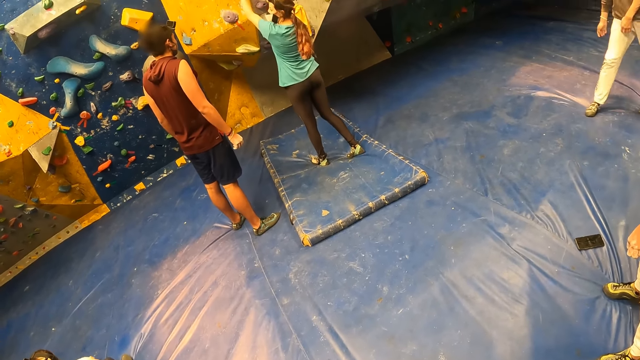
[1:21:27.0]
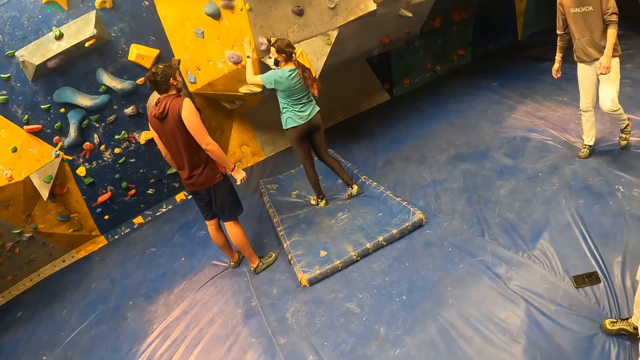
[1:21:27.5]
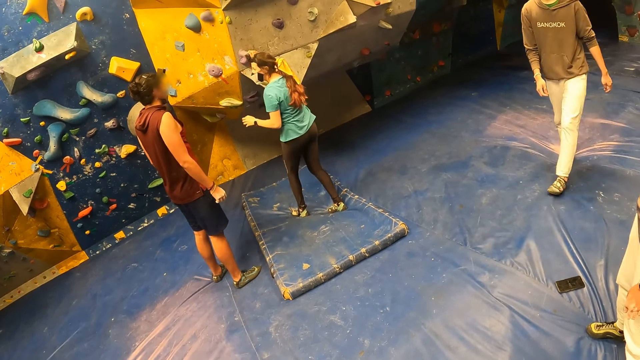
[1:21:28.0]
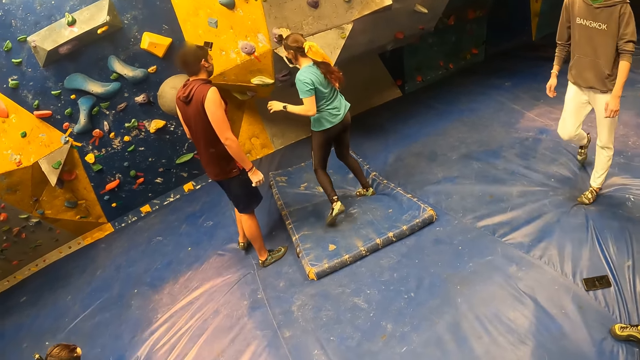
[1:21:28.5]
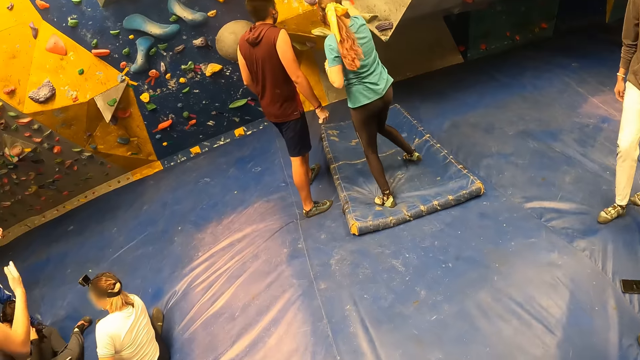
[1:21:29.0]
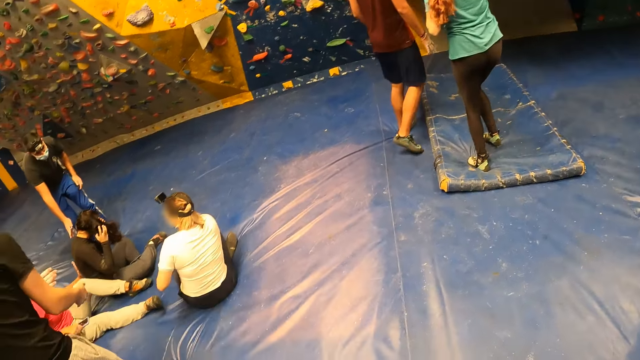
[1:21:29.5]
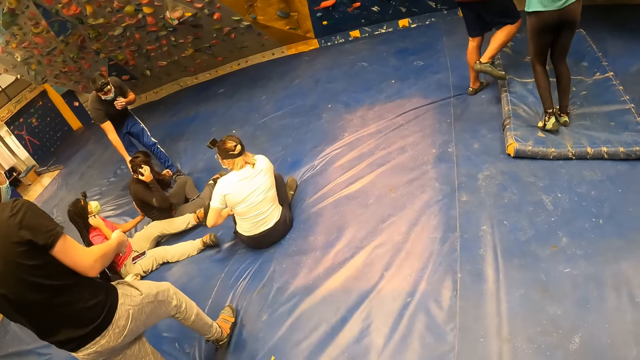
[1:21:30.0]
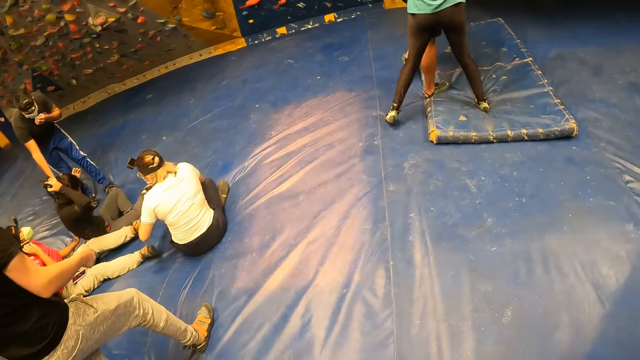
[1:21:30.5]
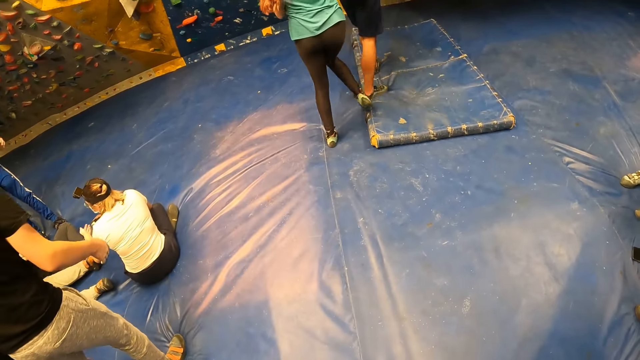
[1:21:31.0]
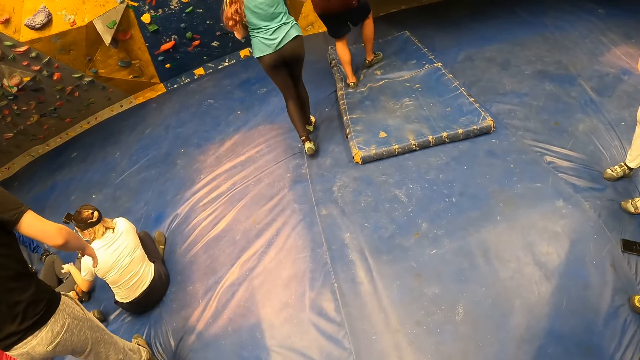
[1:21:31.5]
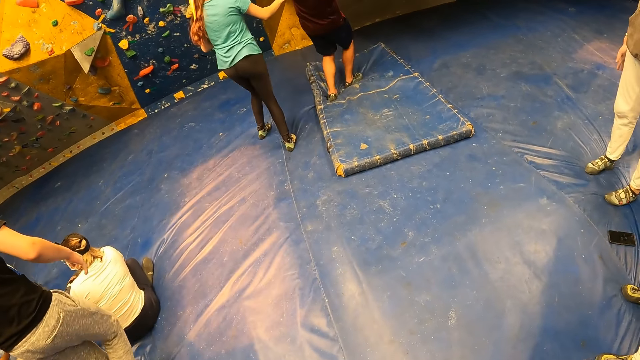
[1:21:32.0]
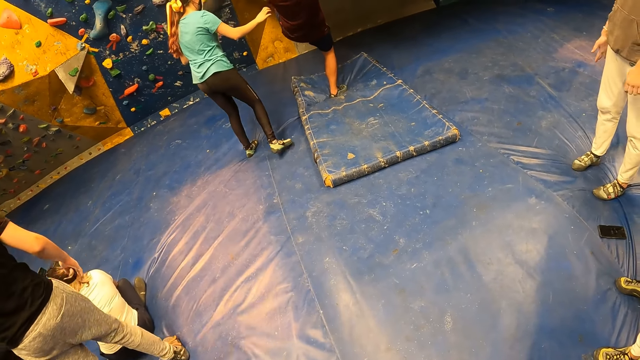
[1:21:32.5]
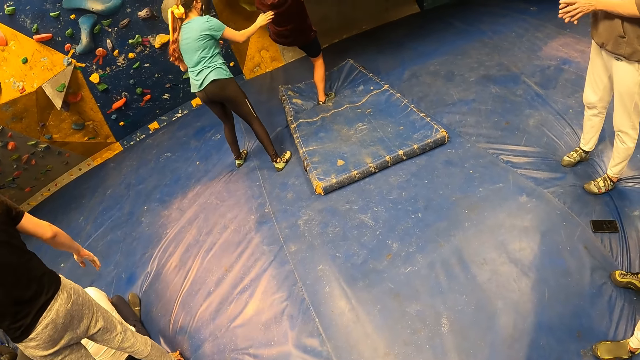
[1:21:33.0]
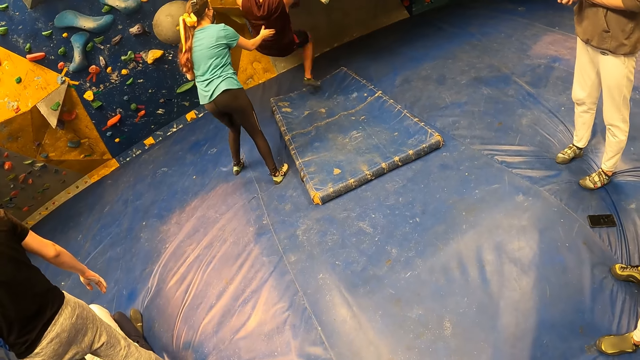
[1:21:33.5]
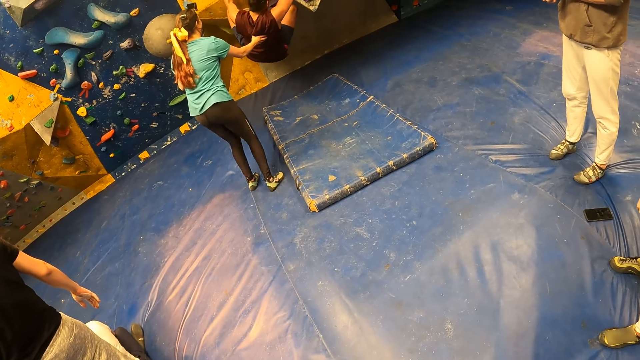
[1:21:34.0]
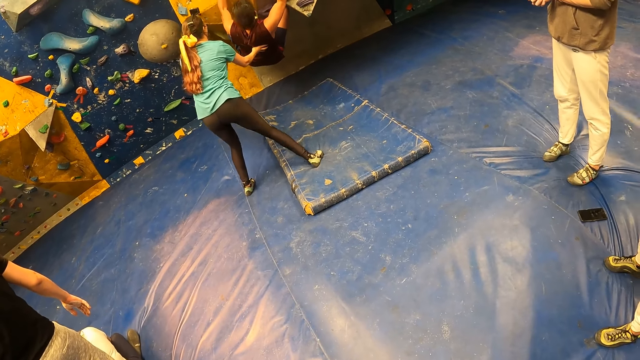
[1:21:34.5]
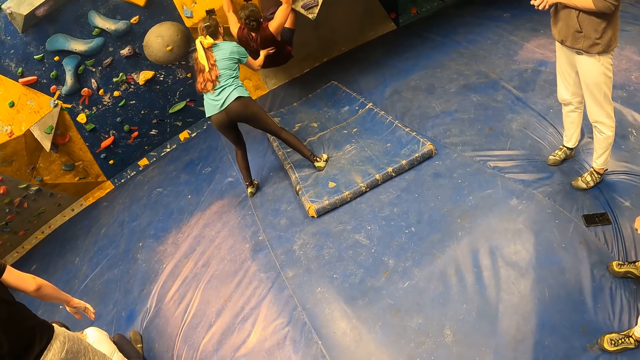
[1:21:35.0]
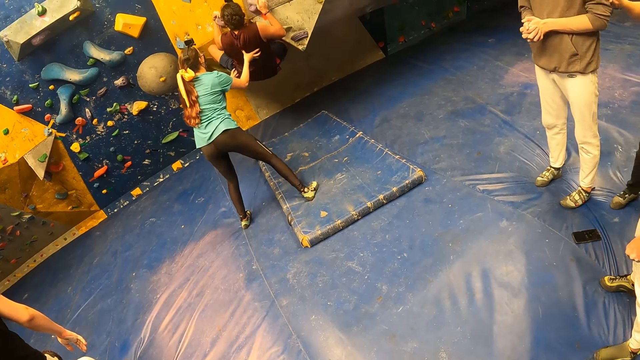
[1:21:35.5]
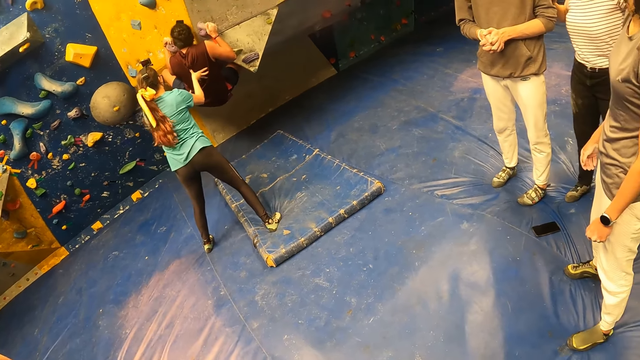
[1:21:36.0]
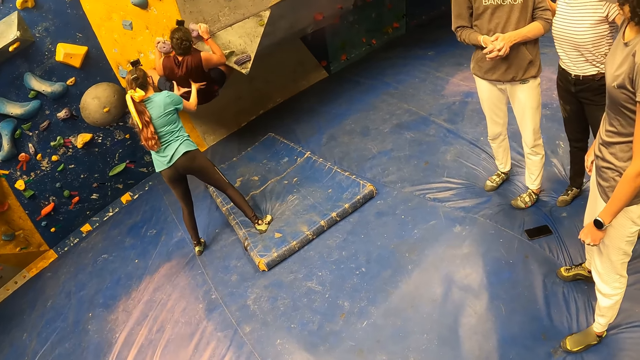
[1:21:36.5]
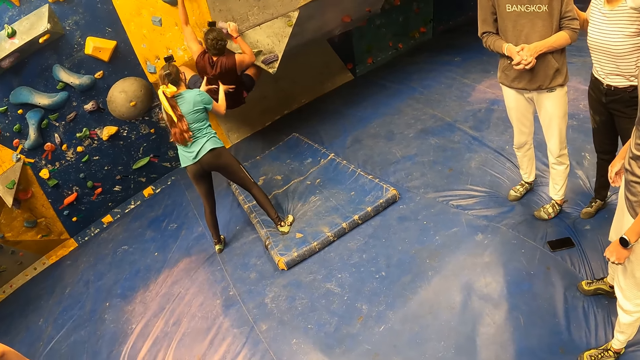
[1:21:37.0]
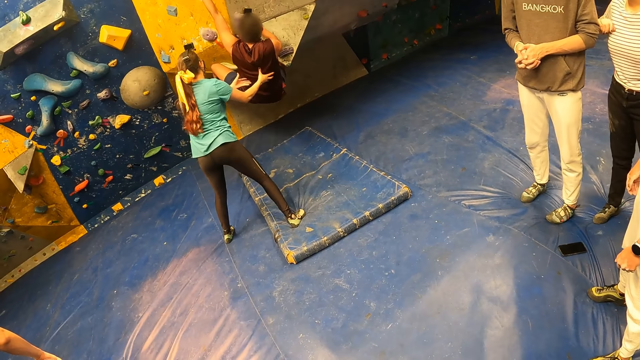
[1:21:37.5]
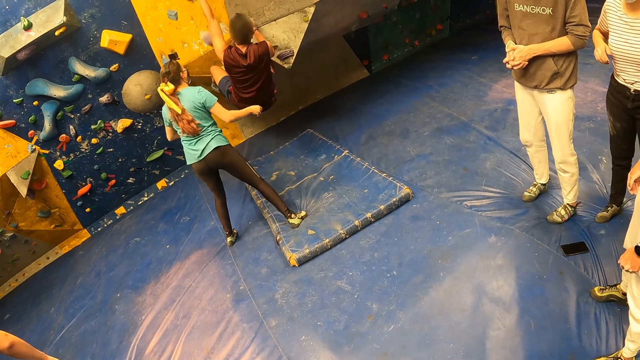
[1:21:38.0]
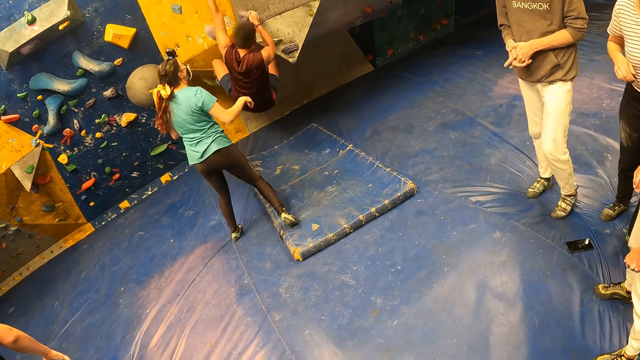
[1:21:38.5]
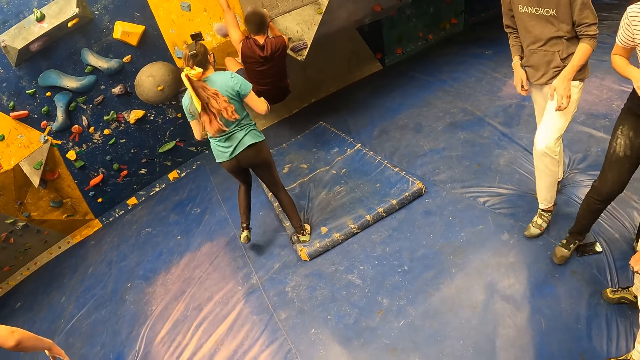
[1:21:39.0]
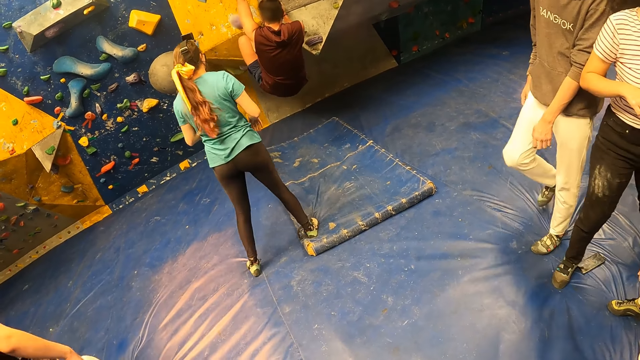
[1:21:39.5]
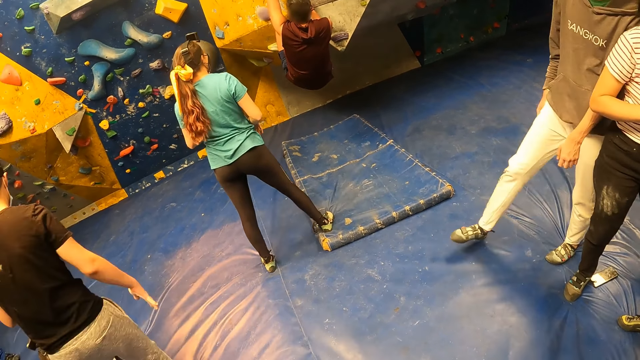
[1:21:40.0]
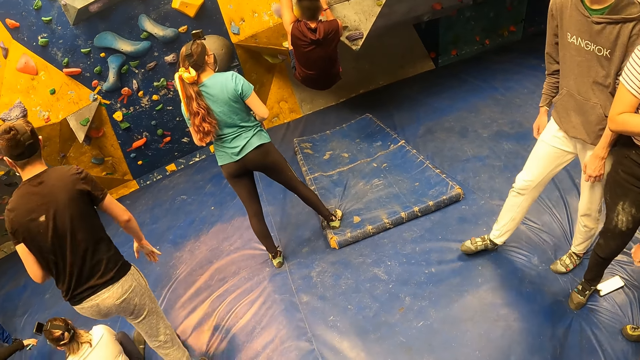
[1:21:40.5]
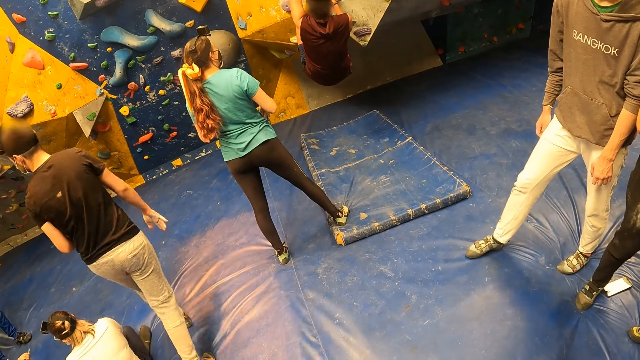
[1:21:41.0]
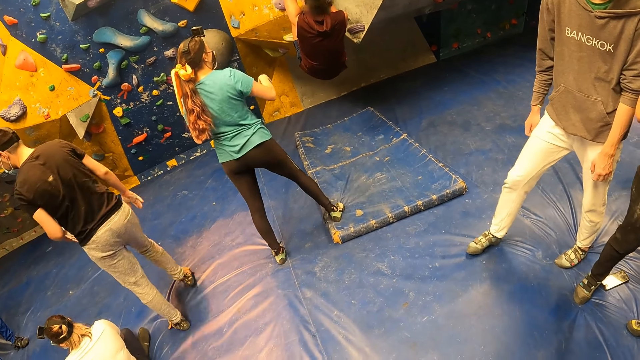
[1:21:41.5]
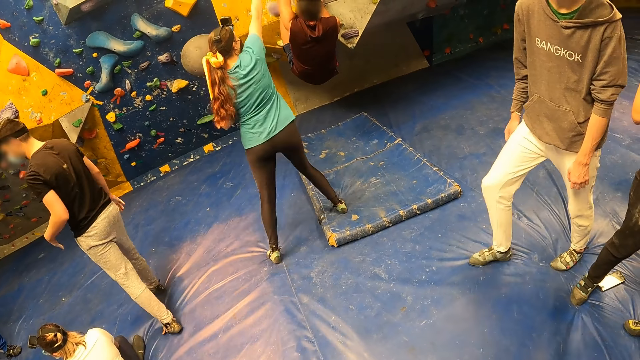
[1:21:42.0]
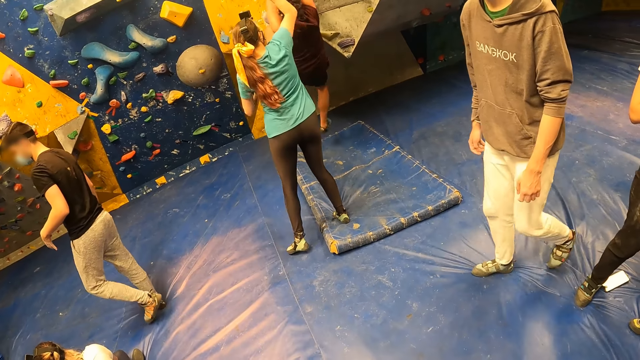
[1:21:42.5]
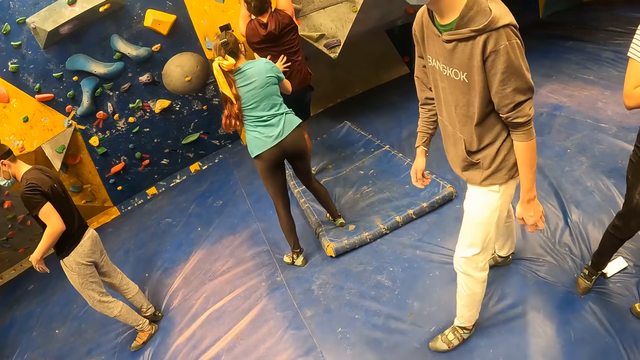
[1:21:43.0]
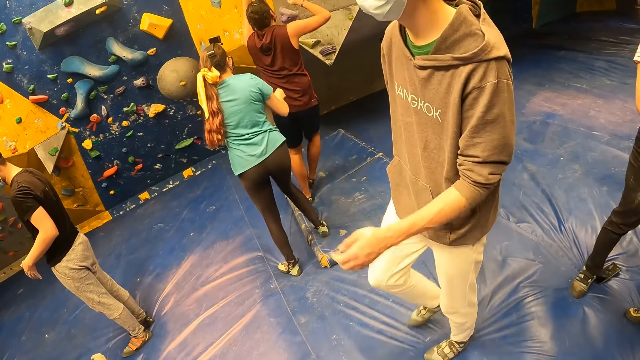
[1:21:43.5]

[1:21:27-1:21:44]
The camera wearer turns to the side. The man climbs the bouldering wall with both hands. The woman places her right hand on the man's back. The woman places her left hand on the man's back. The man jumps down from the bouldering wall. The woman places both hands on the man's back.

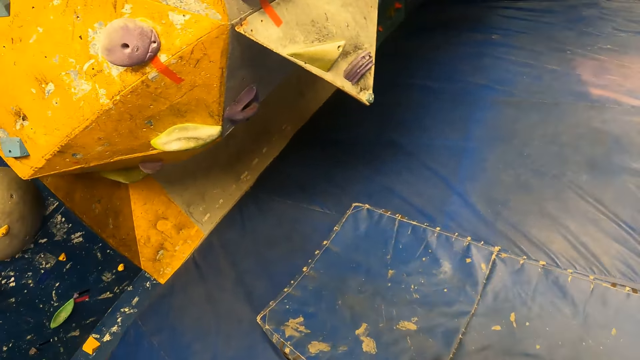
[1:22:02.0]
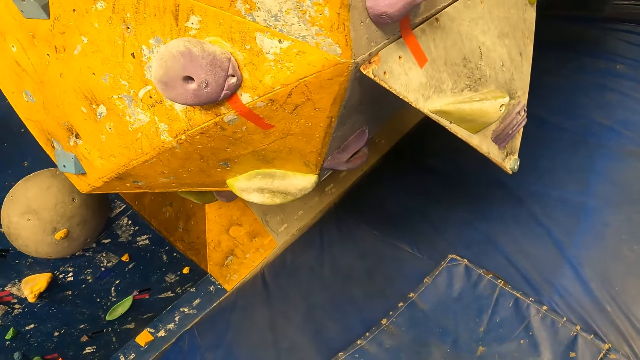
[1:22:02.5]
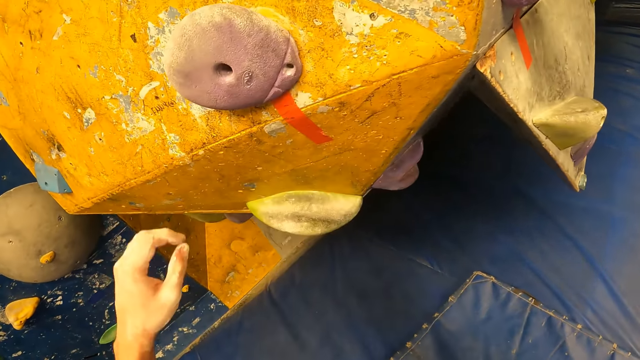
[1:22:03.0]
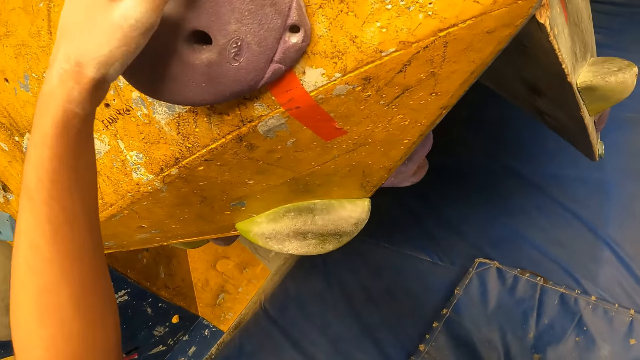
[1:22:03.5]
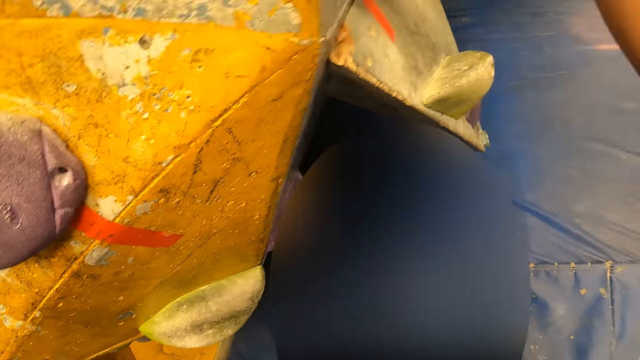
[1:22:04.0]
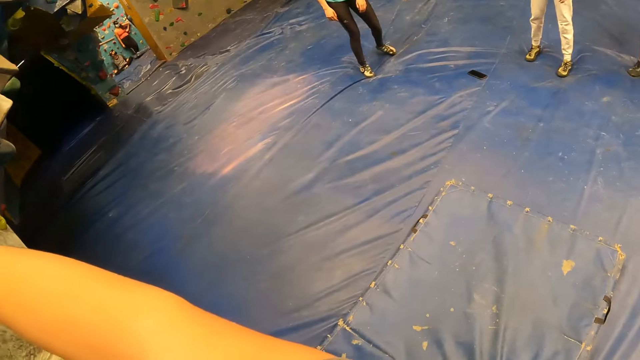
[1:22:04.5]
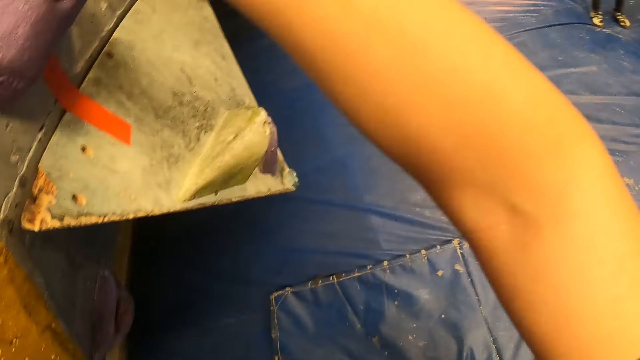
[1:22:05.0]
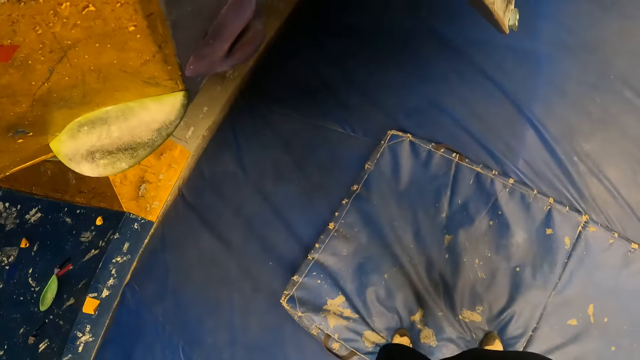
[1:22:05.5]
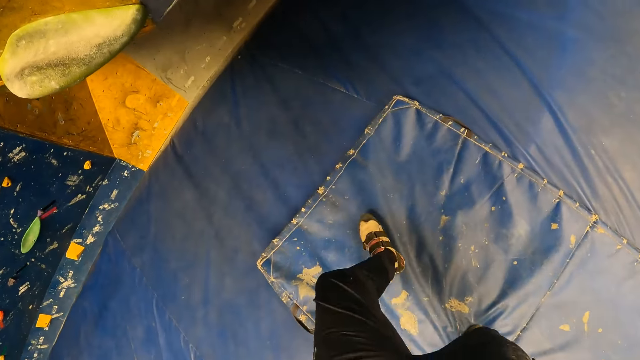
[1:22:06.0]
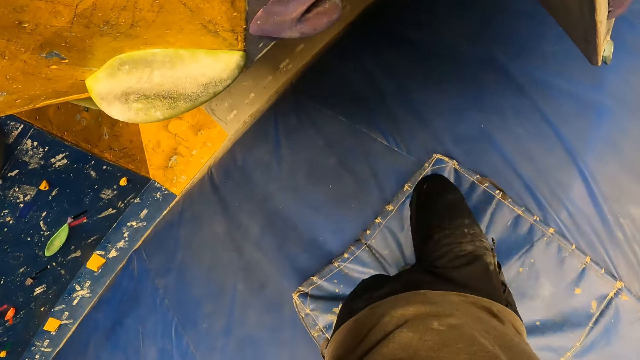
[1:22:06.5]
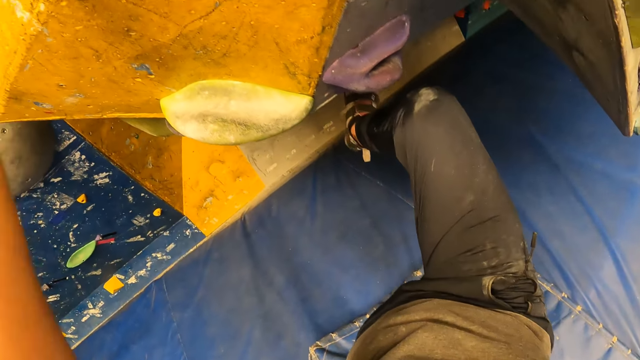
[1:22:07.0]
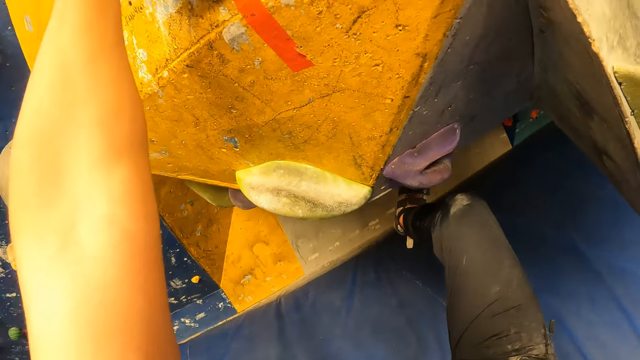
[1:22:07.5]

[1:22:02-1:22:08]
The camera wearer places his left hand on a climbing hold. He holds the climbing holds. He turns to the side. He climbs the bouldering wall with both hands. He steps on the wall.
